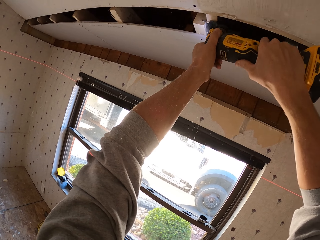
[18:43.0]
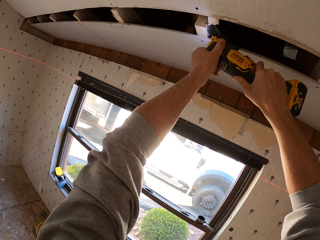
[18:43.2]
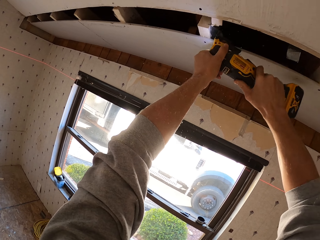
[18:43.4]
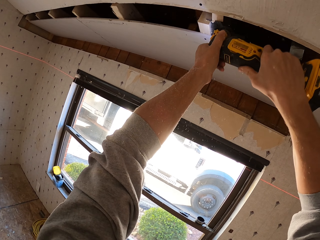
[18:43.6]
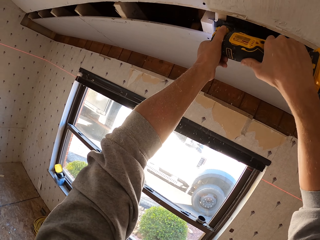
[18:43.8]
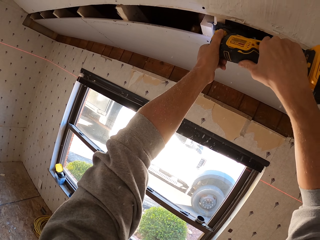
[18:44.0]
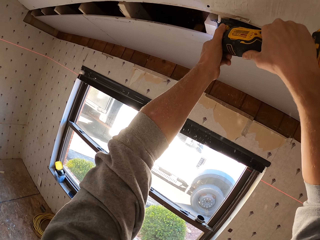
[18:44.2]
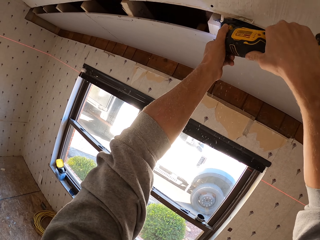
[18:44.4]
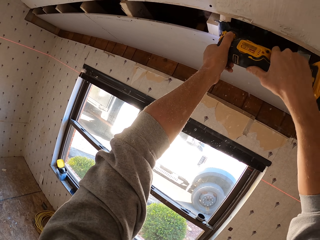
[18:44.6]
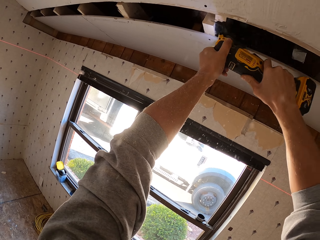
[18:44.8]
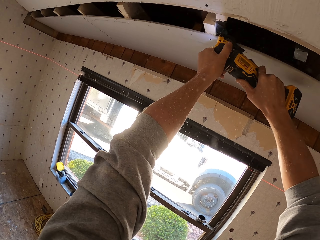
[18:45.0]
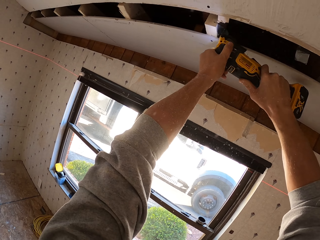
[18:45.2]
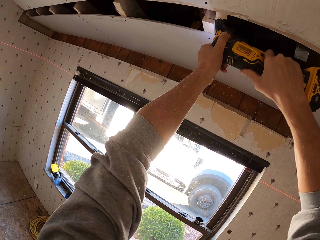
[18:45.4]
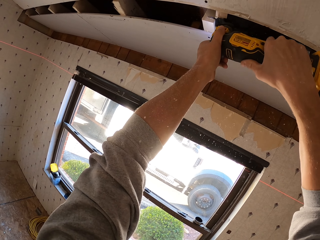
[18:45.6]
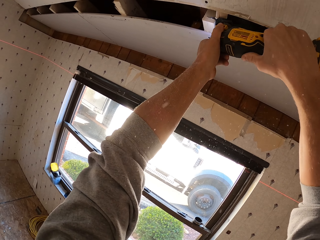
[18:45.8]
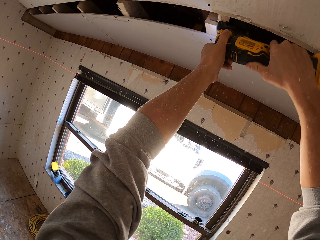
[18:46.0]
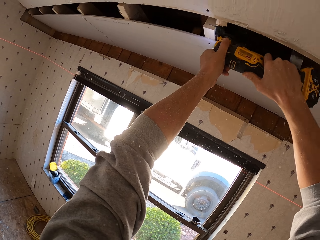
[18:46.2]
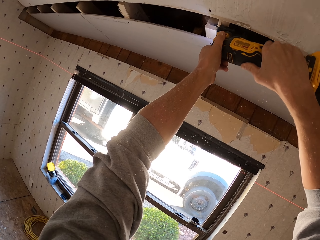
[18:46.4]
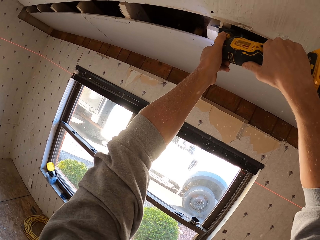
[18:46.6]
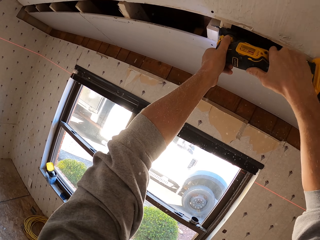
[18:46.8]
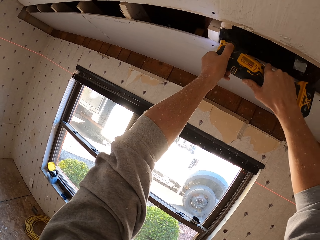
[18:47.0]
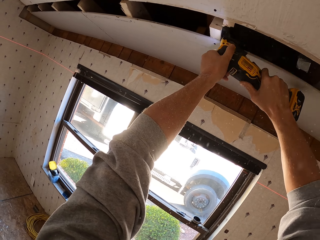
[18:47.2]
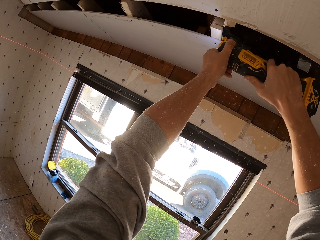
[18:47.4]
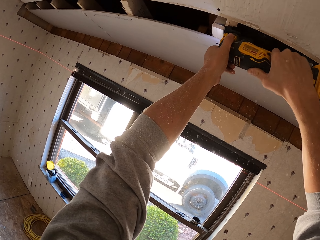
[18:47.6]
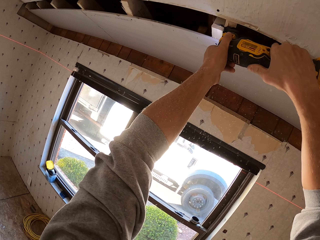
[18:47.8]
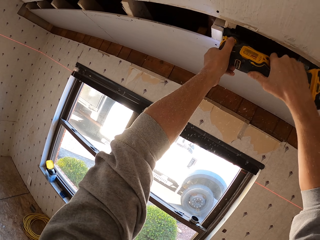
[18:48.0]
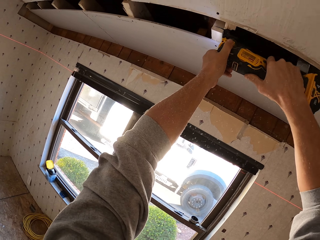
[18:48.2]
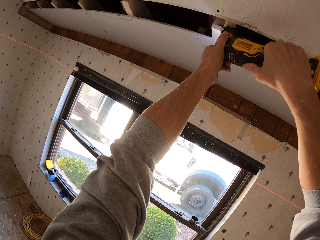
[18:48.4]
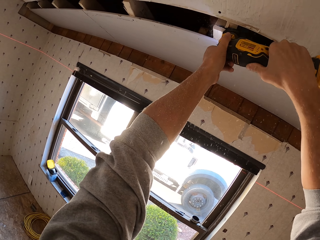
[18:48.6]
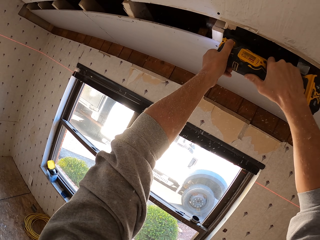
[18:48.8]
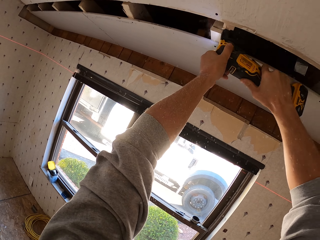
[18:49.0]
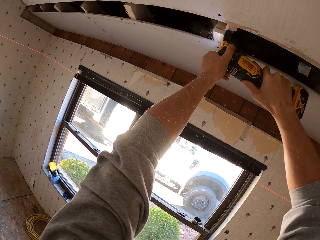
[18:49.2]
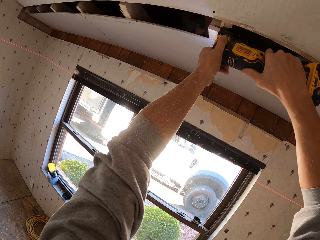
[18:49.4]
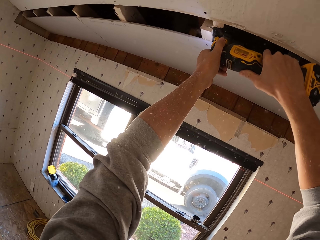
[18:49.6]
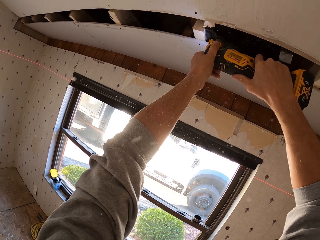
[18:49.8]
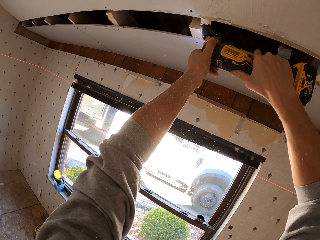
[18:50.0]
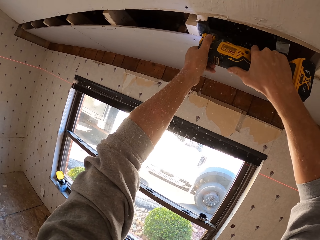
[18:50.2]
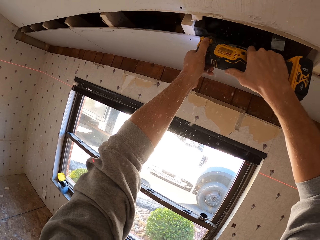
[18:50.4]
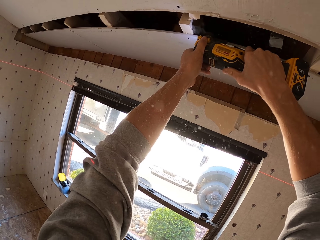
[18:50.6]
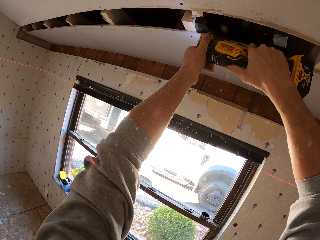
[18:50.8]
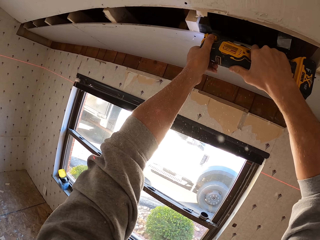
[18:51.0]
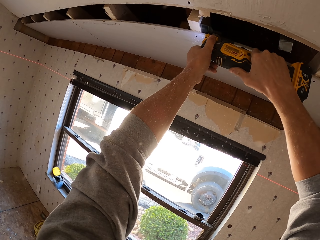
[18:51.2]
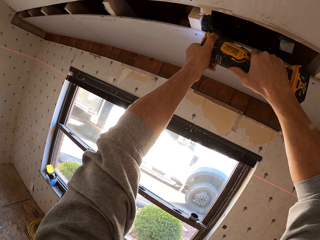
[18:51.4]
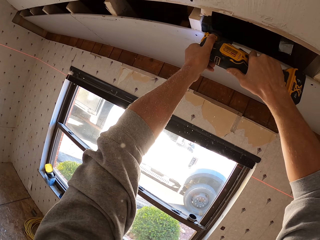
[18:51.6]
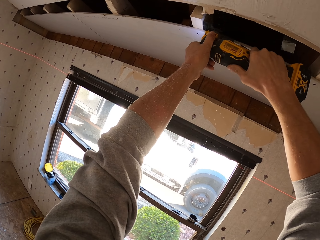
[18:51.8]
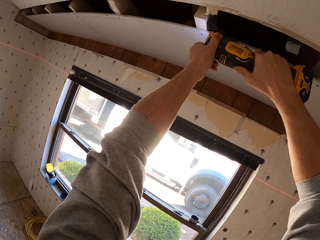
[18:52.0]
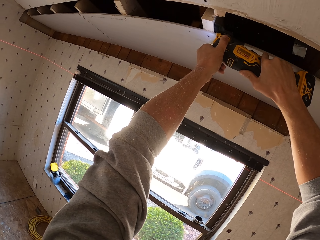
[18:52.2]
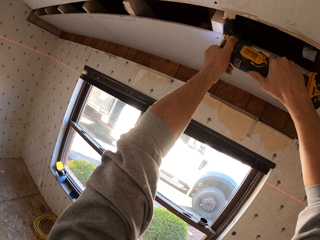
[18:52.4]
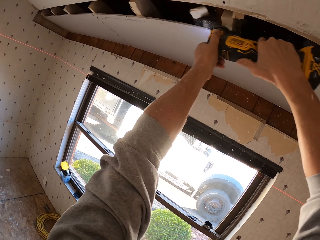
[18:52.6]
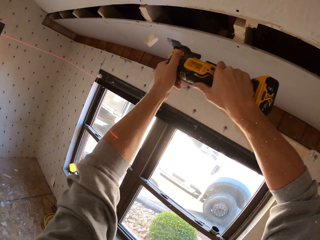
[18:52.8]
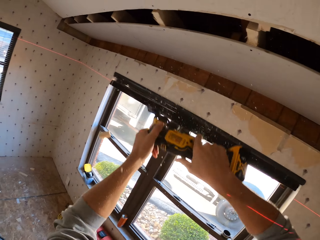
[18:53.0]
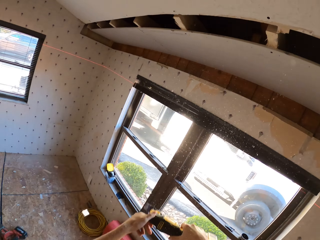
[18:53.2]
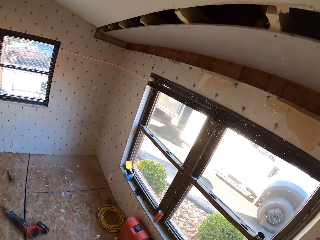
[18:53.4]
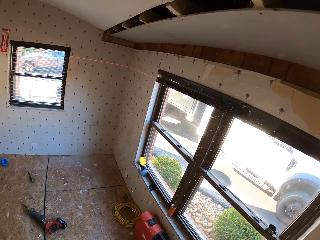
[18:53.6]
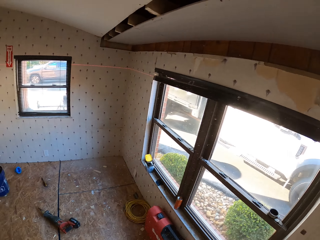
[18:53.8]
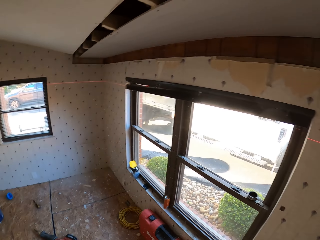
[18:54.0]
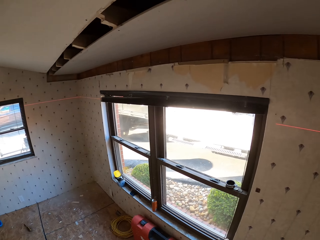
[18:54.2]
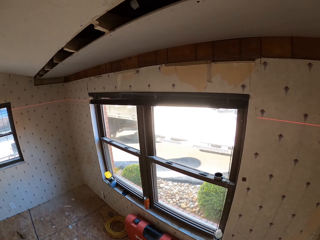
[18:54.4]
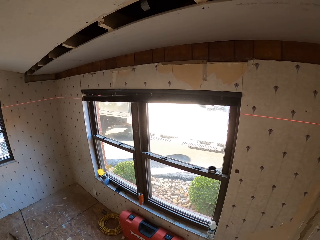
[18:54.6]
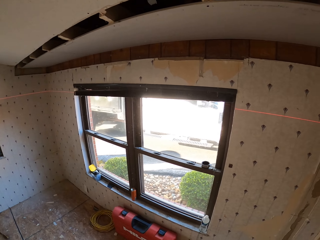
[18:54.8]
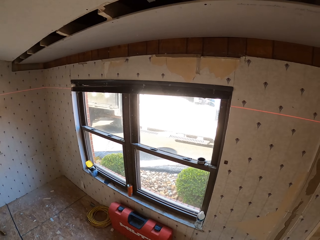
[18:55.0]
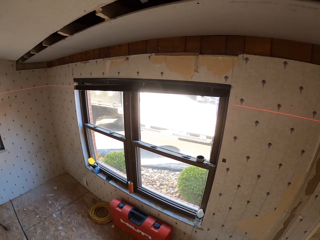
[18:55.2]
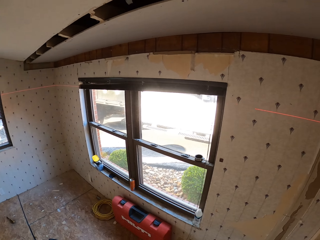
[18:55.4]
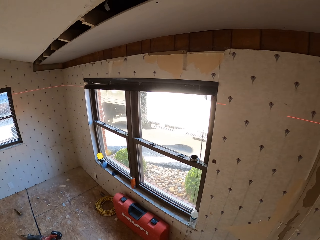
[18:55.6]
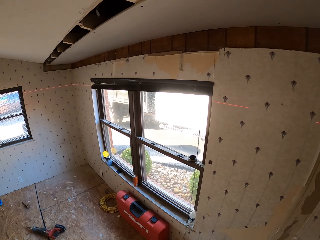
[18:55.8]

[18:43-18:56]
The camera wearer turns the wood trimmer. They cut the wood with the wood trimmer. They hold the wood trimmer. They turn to the side. They stare at the roof.

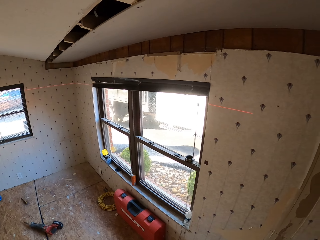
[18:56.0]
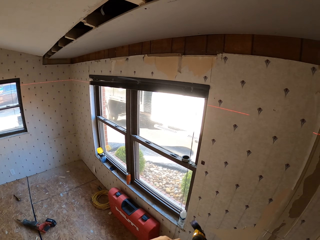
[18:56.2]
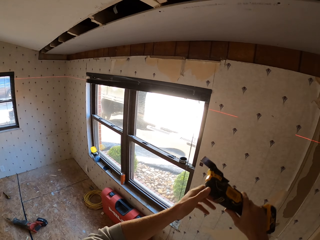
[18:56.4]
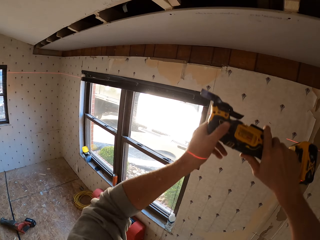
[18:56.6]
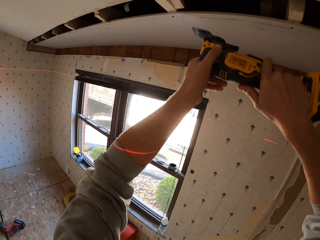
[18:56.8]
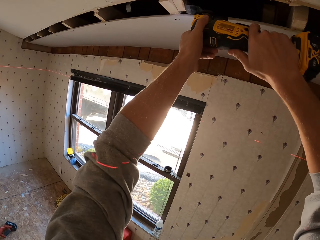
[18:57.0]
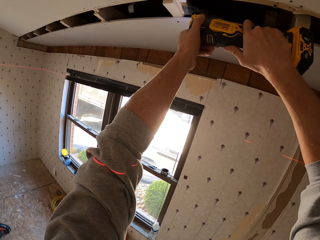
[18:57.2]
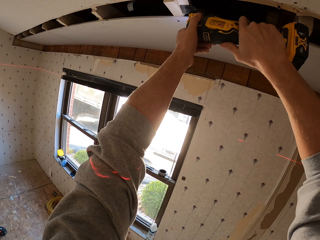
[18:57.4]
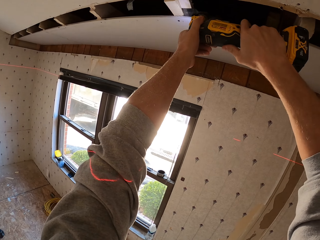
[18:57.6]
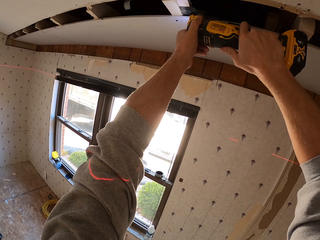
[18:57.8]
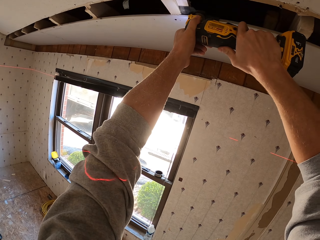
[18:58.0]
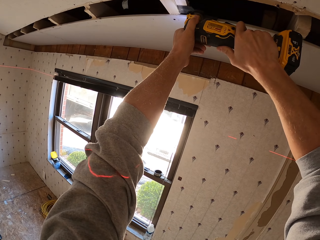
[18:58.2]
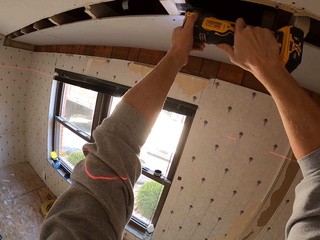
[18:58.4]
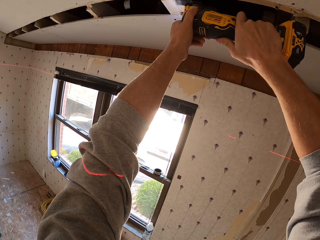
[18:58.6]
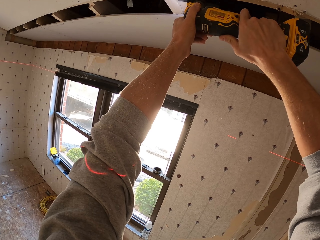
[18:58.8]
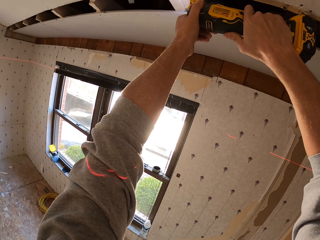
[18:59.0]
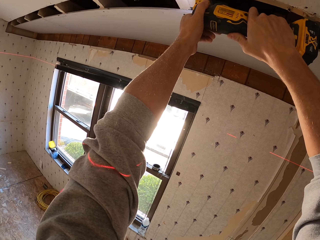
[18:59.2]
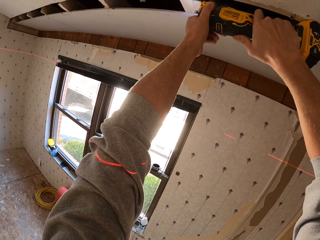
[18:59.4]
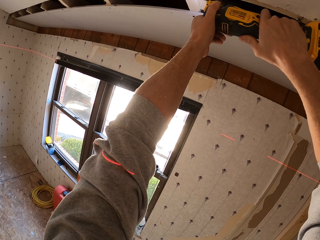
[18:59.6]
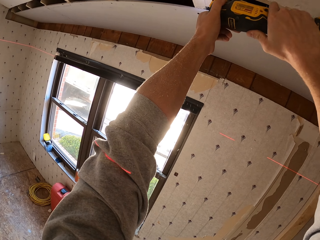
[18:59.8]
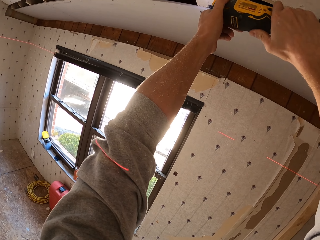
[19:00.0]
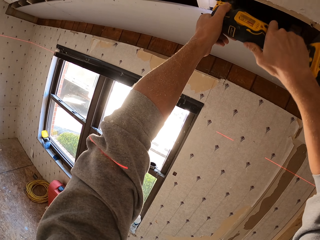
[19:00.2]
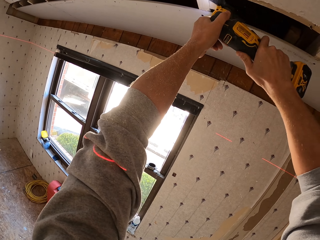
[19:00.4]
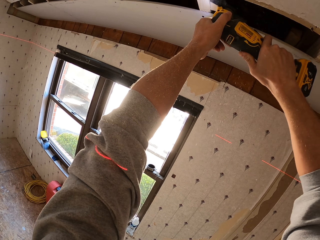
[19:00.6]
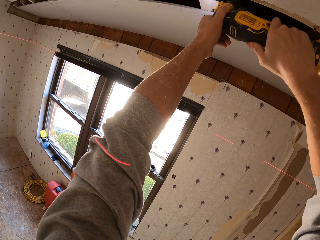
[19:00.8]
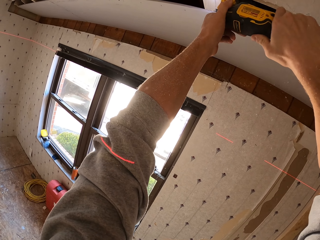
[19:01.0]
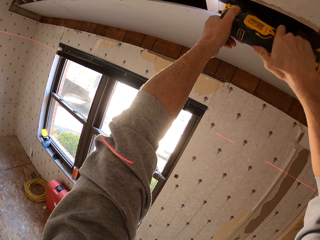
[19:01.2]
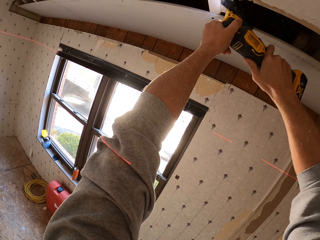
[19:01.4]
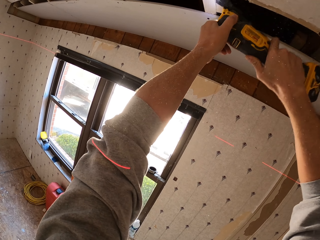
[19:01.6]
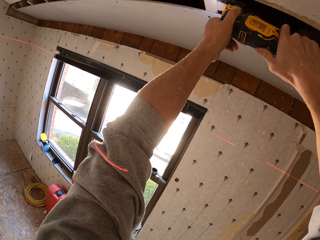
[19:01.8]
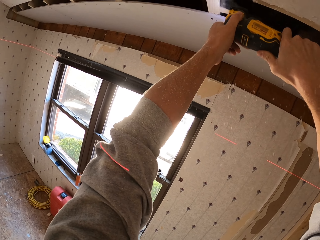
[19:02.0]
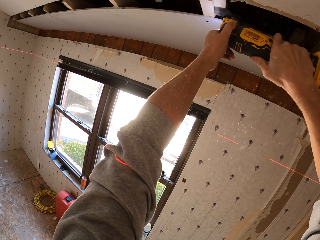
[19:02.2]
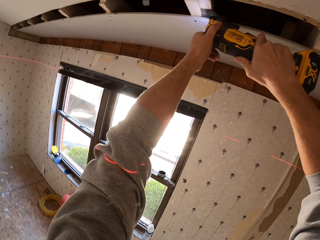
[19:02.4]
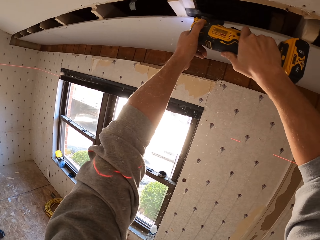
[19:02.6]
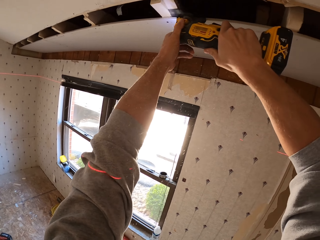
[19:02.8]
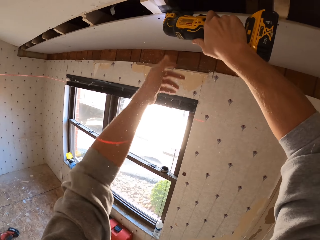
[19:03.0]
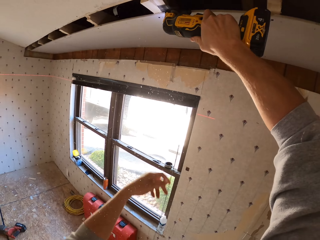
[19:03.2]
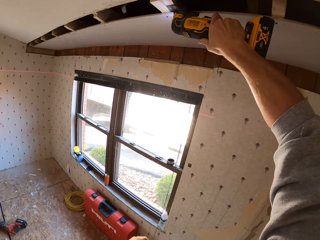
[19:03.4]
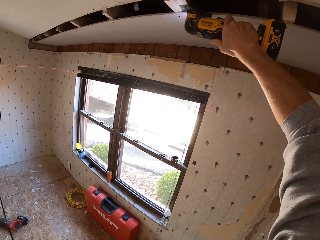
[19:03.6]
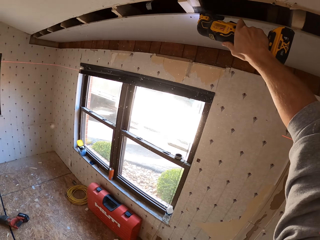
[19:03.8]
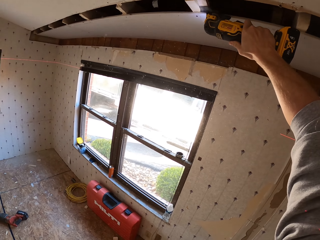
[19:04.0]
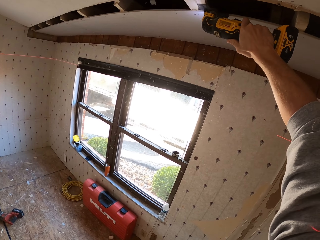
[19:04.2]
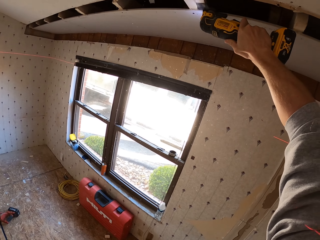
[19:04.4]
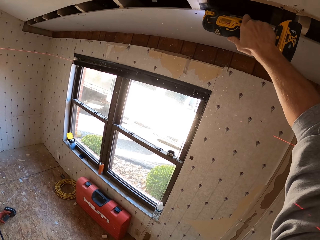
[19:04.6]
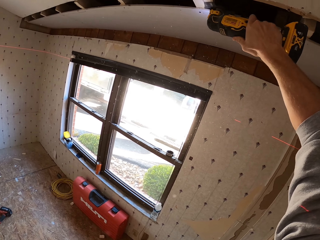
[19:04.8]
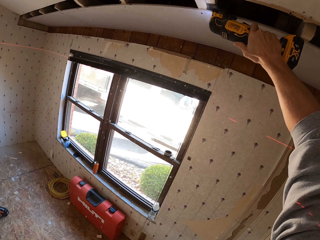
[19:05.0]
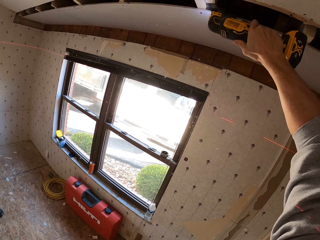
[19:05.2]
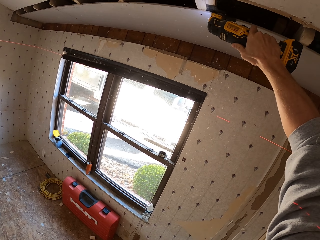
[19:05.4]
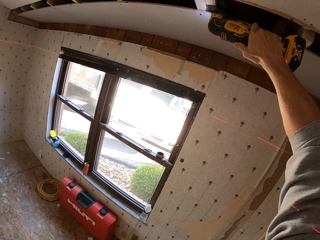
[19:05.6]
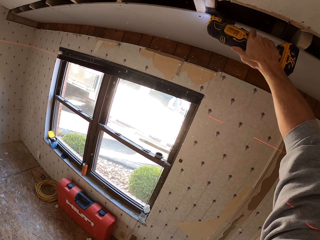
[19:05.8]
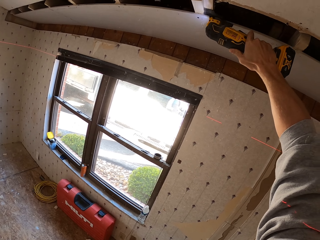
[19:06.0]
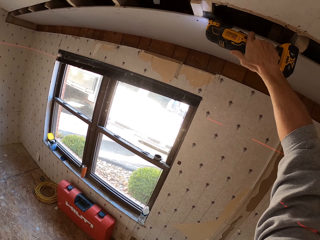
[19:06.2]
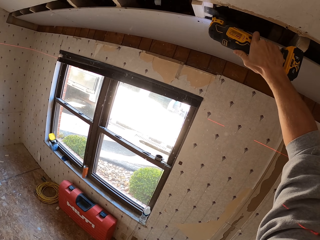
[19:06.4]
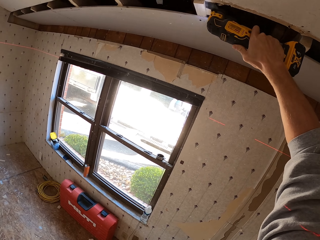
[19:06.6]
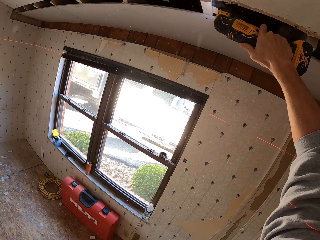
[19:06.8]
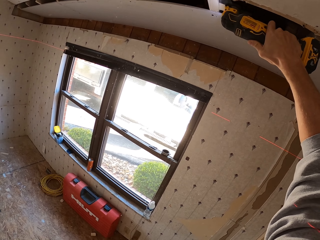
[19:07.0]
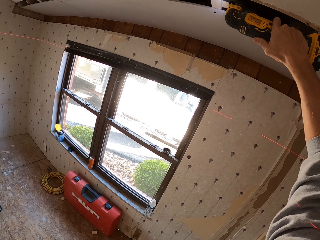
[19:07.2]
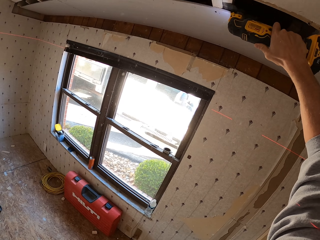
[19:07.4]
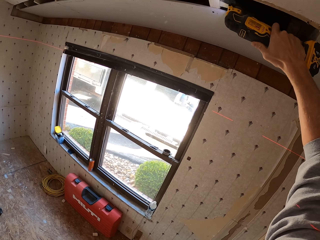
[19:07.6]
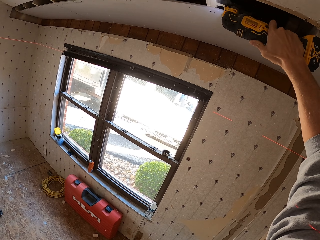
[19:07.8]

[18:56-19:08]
The camera wearer holds a wood trimmer. They cut the wood with the wood trimmer. They turn to the side. They cut the wood with the wood trimmer. They turn to the side. They cut the wood with the wood trimmer.
